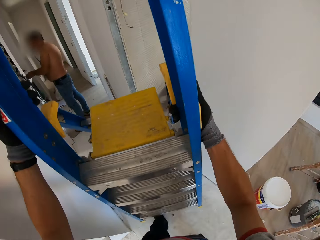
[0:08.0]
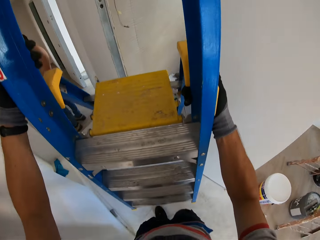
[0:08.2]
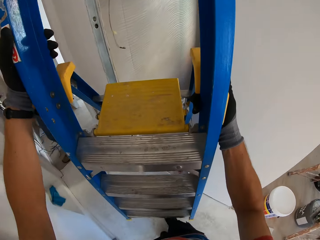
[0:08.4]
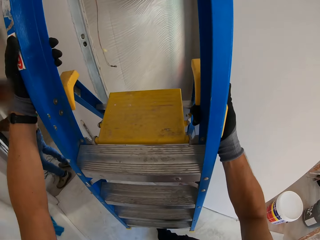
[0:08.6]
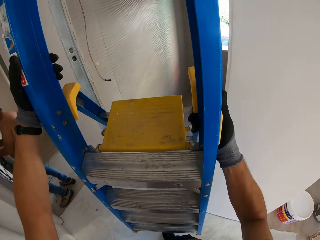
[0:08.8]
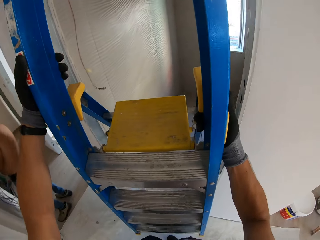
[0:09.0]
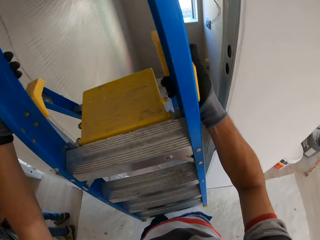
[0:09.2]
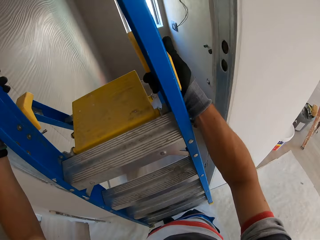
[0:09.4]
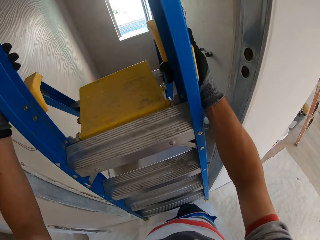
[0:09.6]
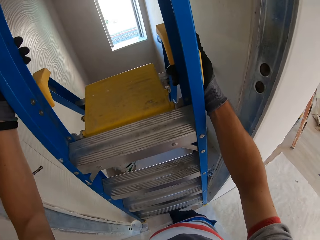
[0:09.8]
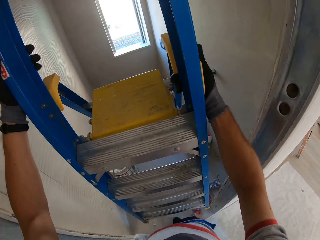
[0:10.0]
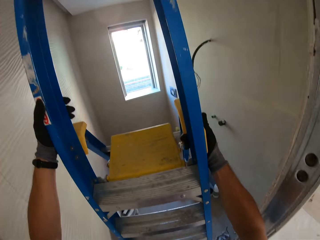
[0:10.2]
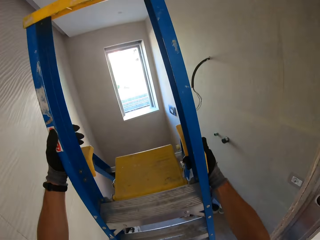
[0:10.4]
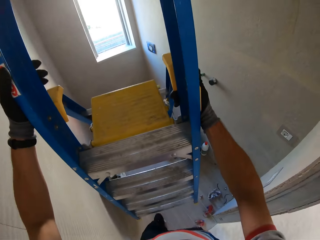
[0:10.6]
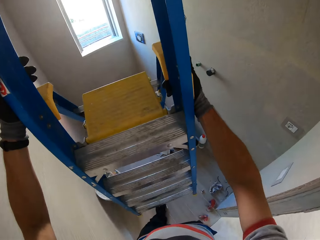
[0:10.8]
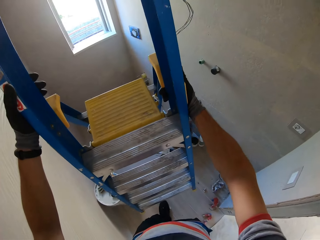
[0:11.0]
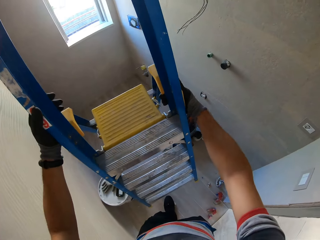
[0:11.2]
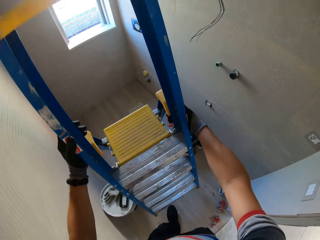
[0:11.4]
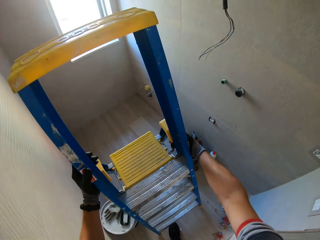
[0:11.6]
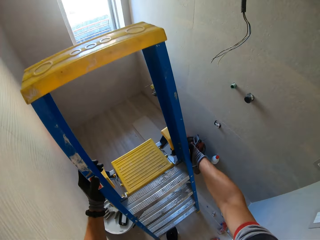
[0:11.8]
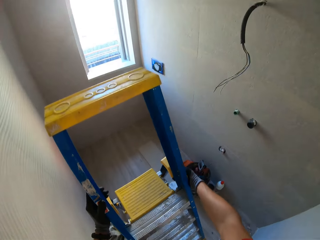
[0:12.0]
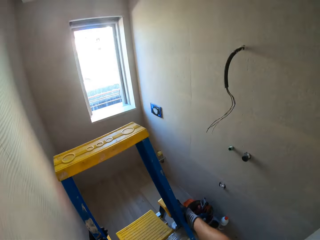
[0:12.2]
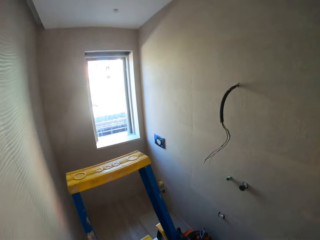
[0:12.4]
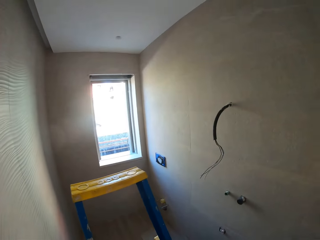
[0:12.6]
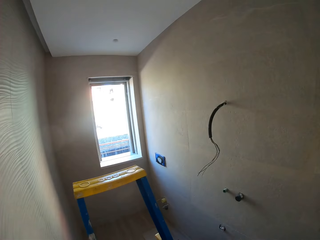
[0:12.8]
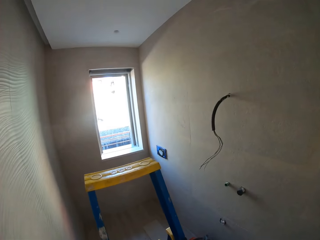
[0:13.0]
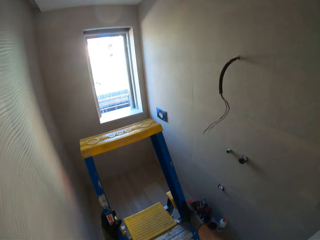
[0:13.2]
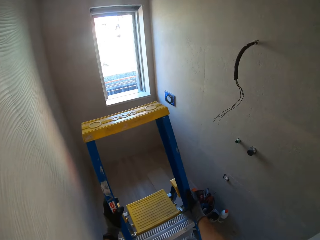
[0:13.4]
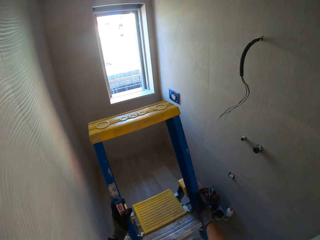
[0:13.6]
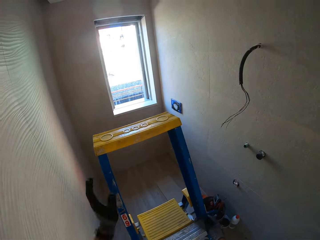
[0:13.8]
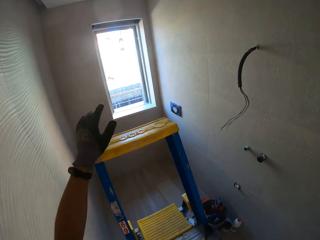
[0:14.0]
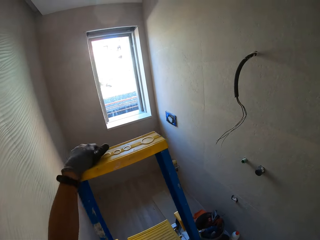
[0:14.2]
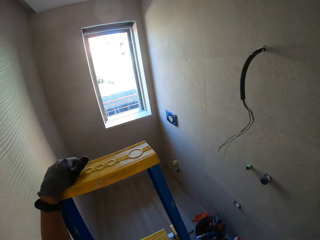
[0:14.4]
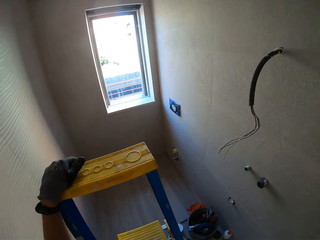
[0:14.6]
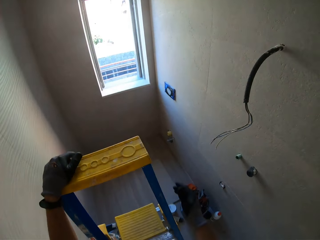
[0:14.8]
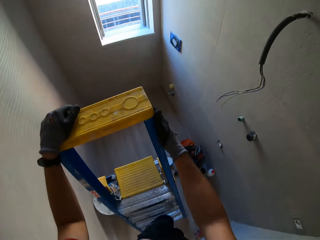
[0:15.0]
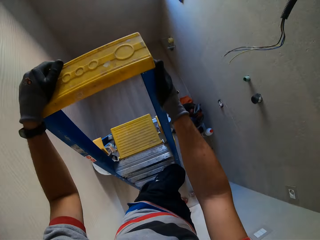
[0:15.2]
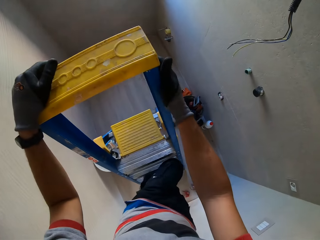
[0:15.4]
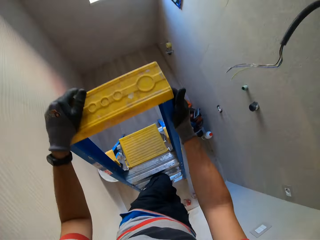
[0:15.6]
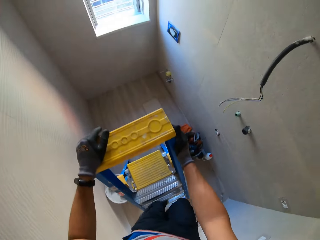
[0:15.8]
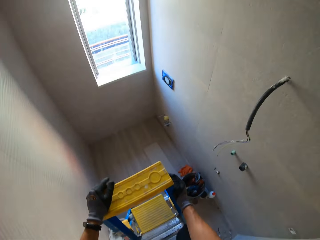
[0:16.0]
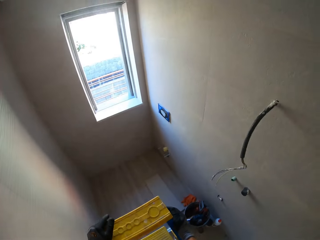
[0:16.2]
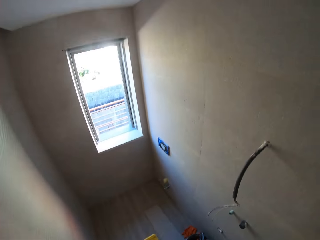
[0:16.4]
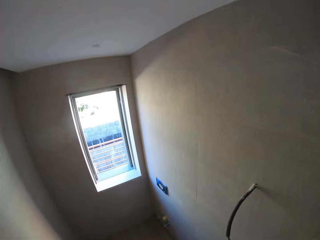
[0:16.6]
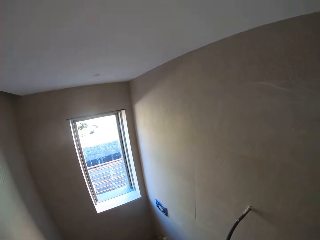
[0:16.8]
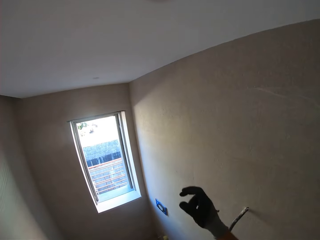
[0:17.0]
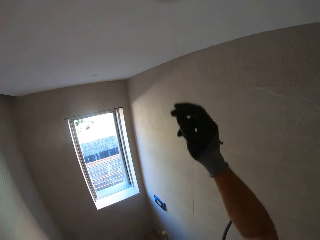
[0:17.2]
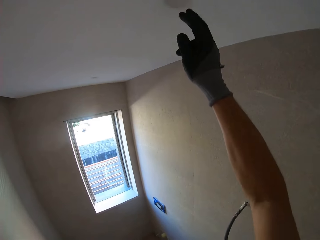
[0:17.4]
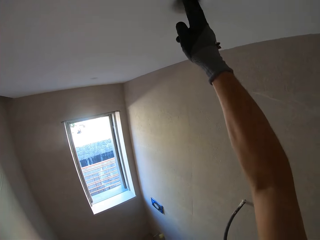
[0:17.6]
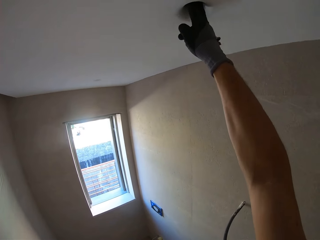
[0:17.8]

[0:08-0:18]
The camera wearer enters the bathroom with a ladder. They put the ladder down. They climb the ladder.

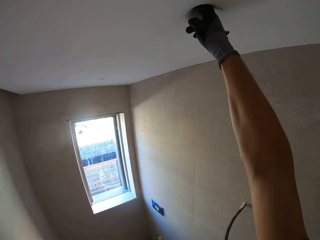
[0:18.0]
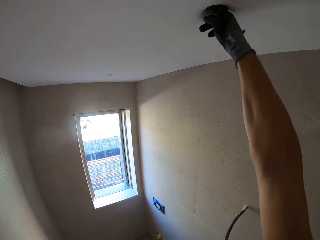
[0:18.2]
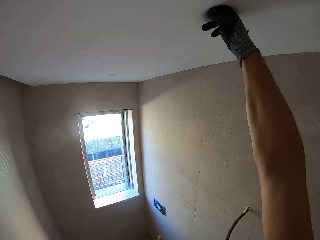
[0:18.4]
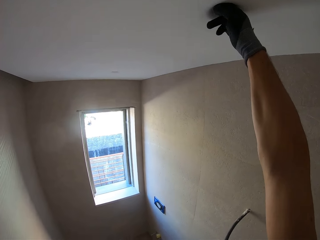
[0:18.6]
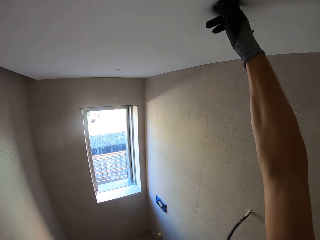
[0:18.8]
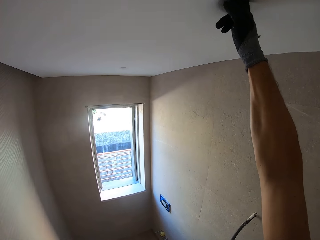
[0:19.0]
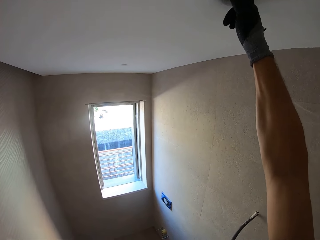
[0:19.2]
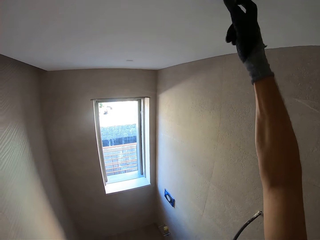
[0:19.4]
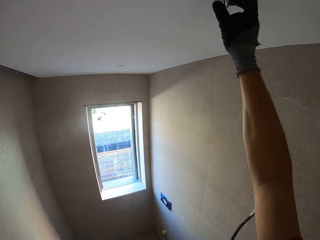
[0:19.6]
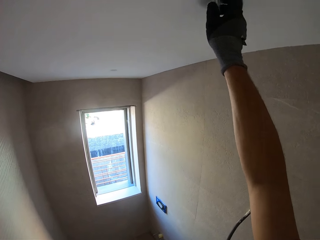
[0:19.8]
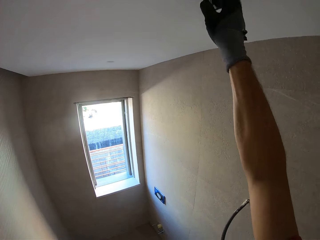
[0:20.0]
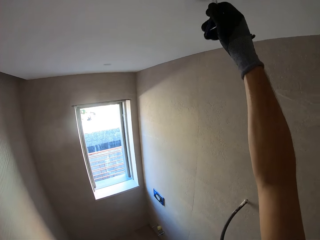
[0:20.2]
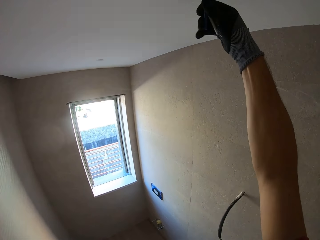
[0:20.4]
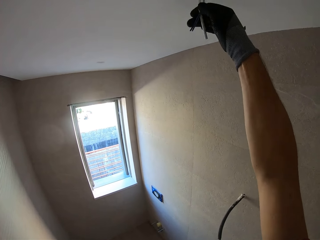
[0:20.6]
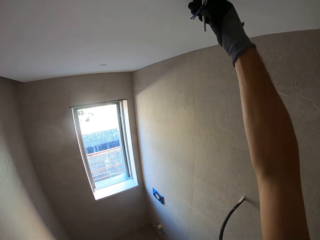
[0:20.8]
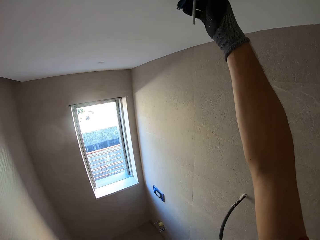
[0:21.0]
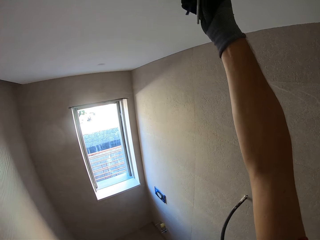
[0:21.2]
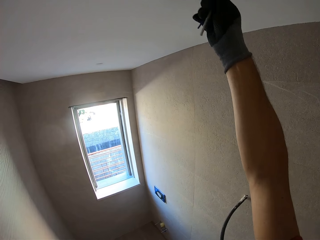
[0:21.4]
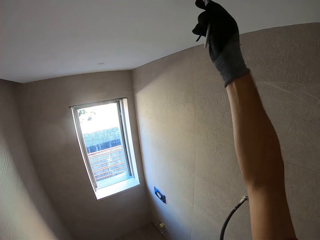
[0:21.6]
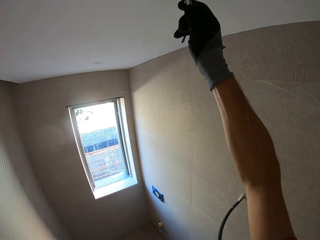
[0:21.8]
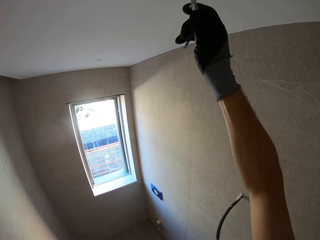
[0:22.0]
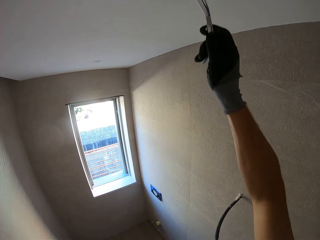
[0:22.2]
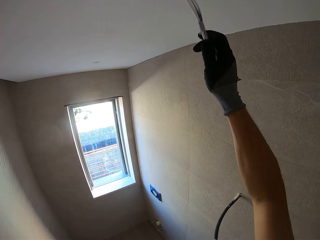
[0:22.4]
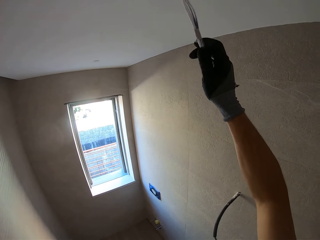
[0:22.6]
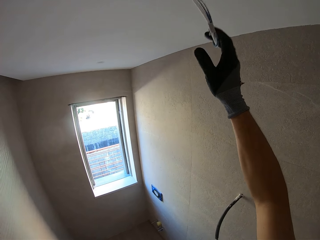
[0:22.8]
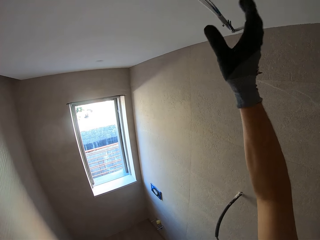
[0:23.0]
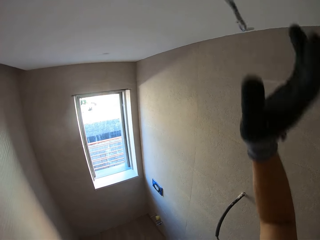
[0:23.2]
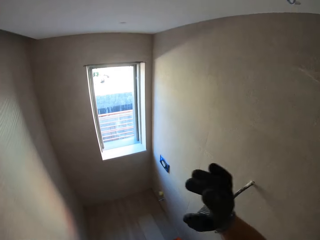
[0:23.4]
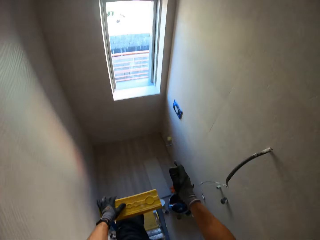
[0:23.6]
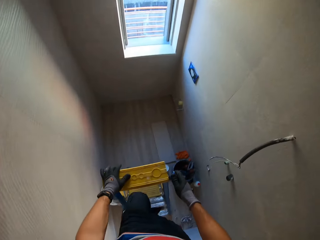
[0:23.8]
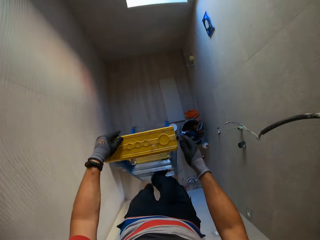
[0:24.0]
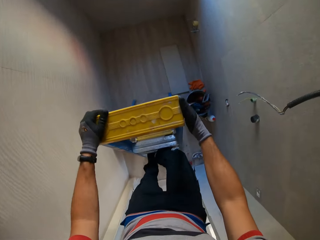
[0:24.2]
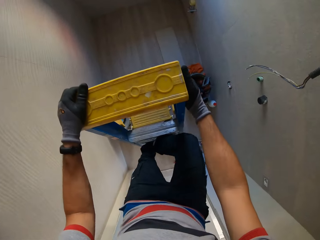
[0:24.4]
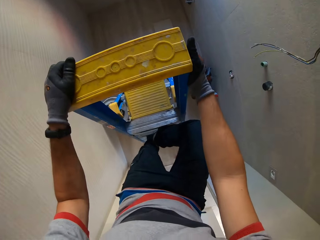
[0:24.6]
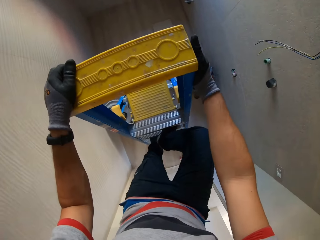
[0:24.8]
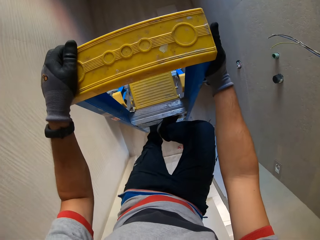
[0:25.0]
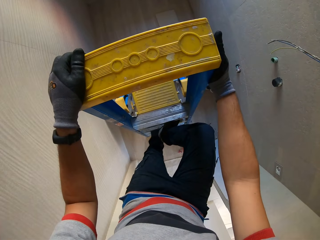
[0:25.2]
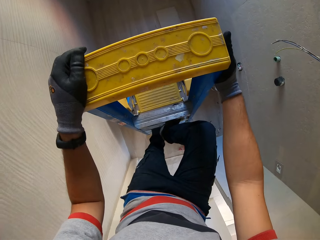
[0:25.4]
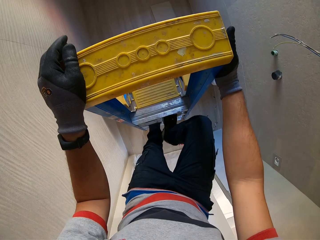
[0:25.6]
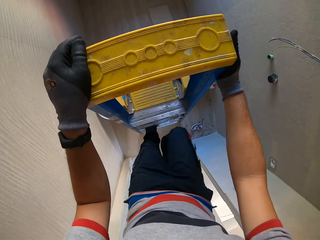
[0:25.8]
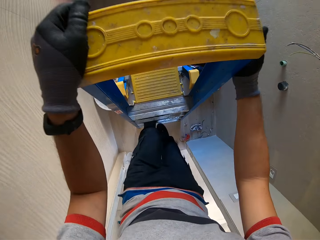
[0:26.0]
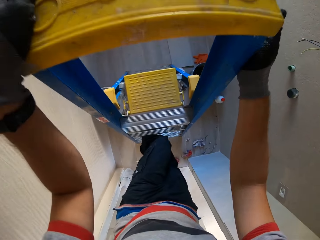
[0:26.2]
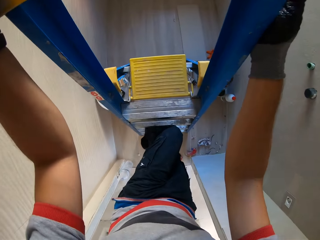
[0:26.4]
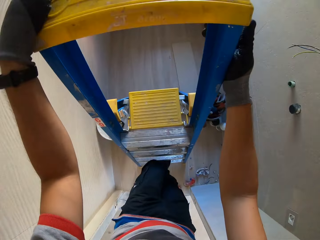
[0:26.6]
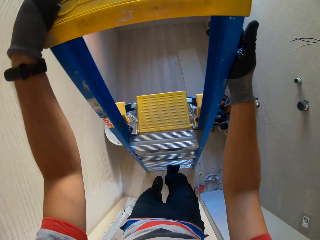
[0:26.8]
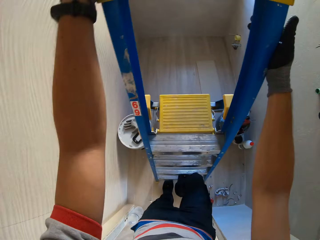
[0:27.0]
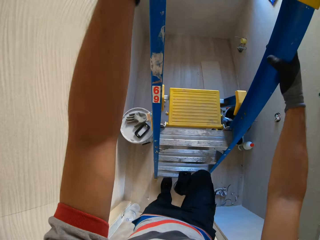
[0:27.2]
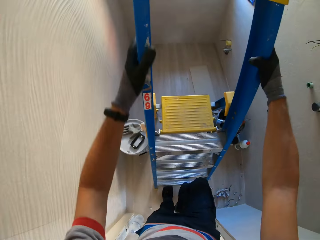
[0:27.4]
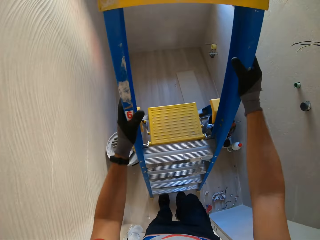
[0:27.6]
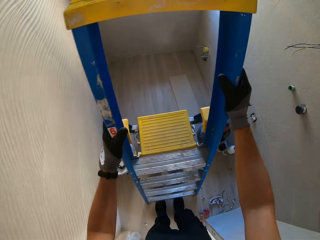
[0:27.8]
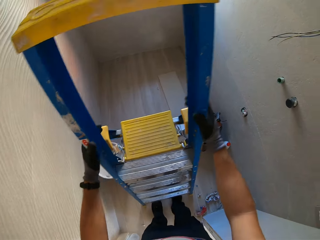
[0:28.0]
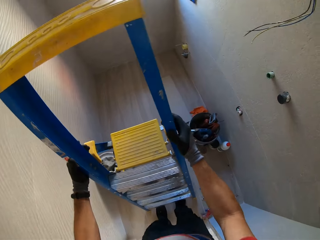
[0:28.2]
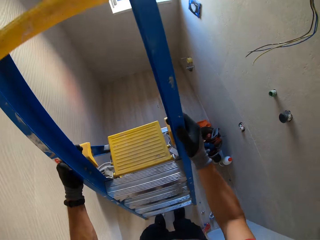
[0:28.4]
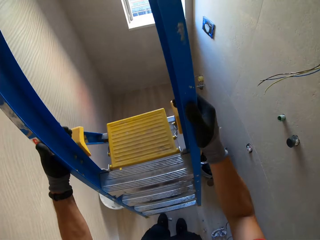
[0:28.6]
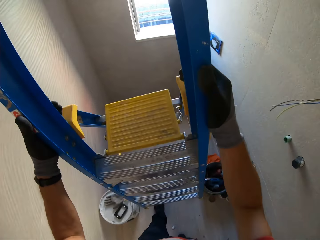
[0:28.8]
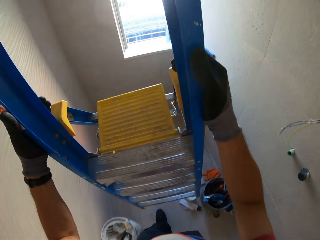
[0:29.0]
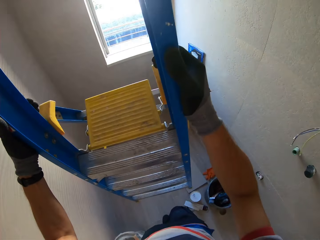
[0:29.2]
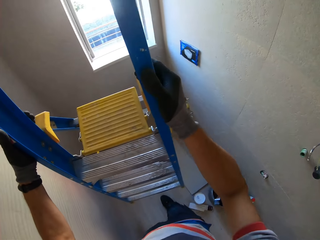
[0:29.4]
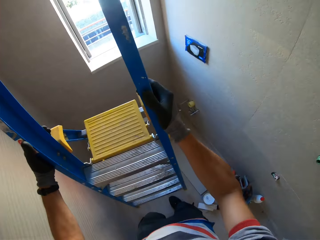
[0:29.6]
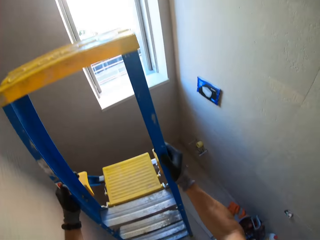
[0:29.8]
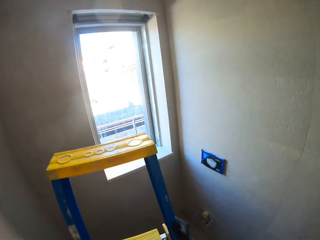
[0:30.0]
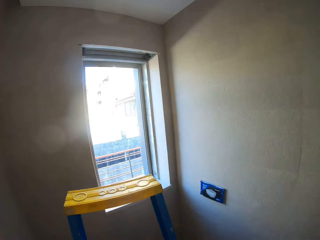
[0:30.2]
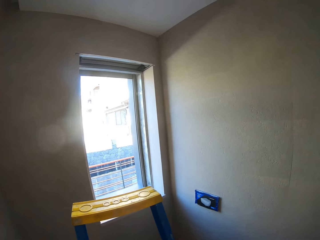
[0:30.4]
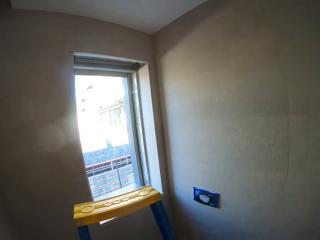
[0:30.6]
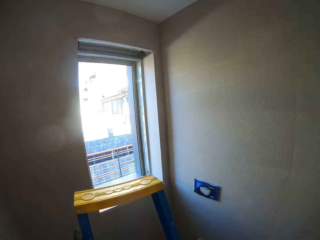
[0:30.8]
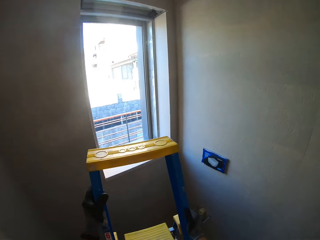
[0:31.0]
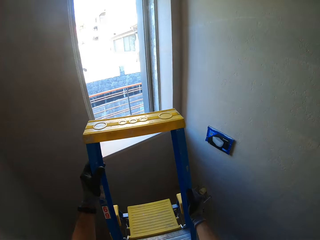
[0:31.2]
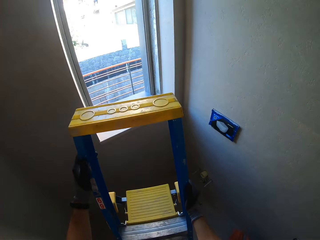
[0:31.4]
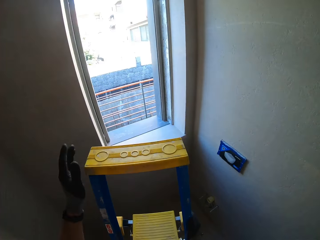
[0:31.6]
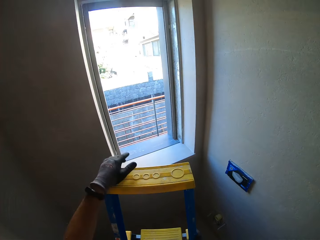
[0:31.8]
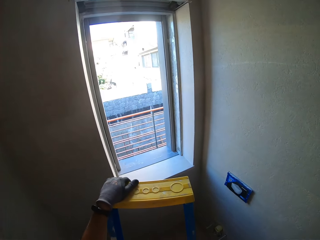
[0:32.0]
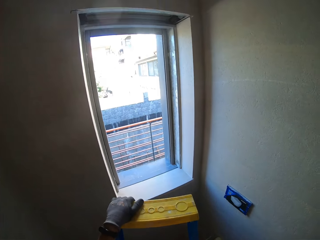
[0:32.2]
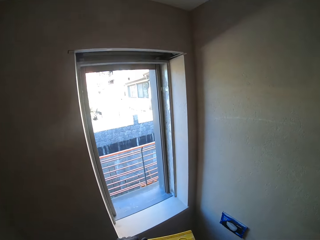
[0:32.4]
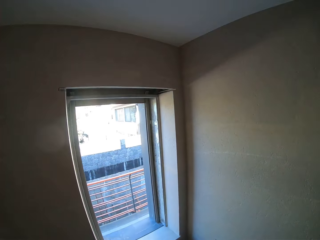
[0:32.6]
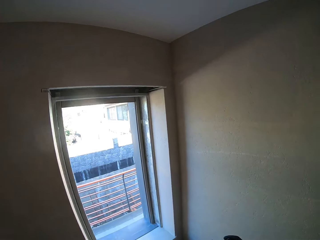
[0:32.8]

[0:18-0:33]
The camera wearer inserts a hand in a hole on the roof. They pull a wire from the hole. They go down the ladder. They move the ladder.
